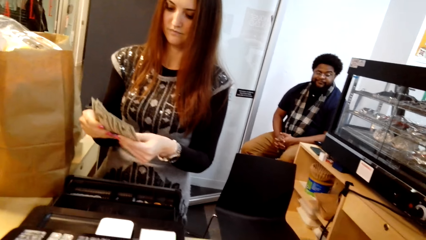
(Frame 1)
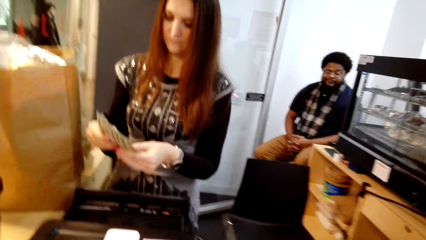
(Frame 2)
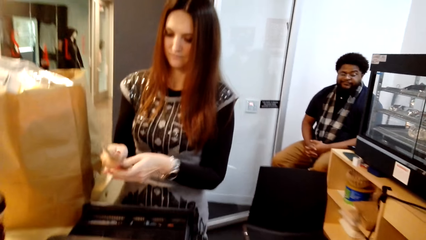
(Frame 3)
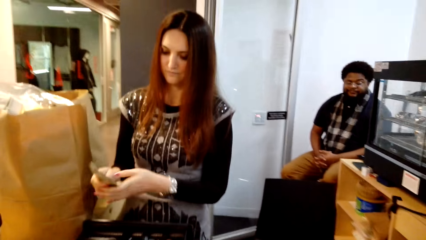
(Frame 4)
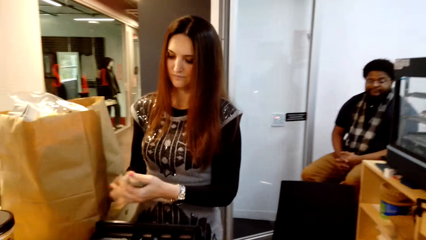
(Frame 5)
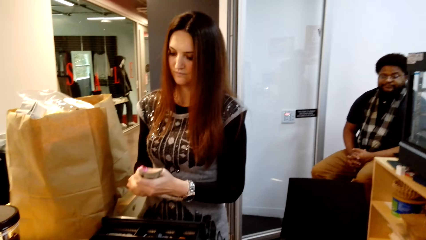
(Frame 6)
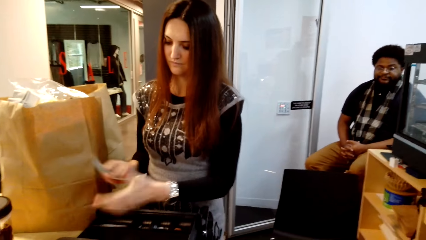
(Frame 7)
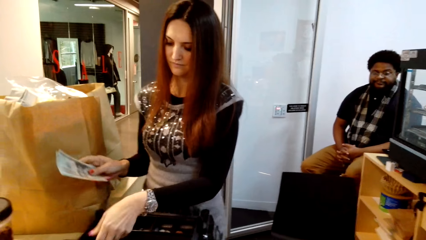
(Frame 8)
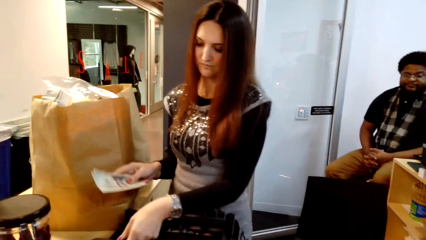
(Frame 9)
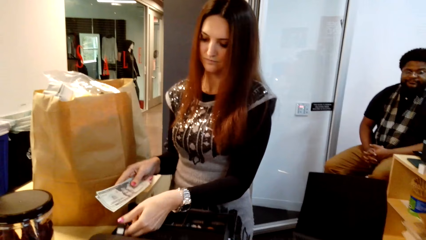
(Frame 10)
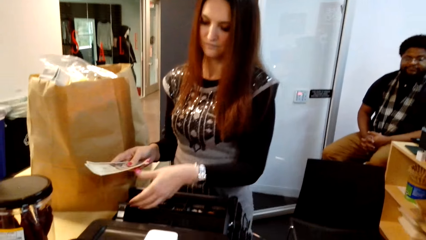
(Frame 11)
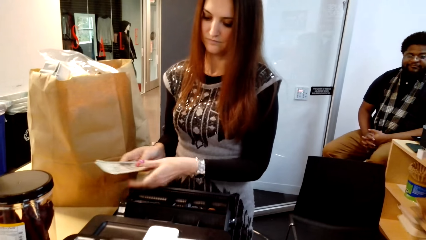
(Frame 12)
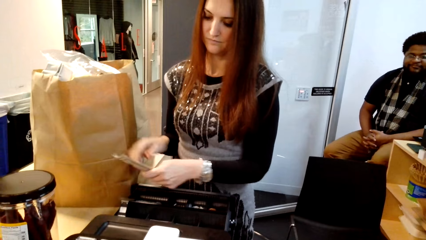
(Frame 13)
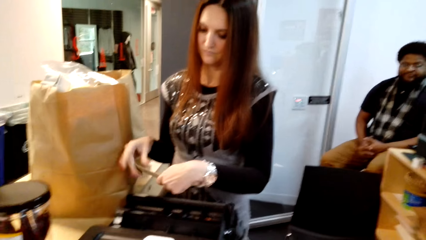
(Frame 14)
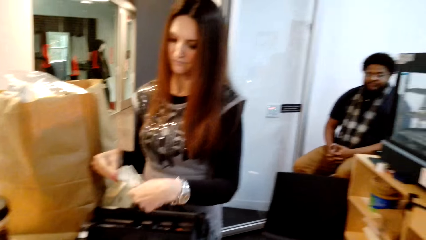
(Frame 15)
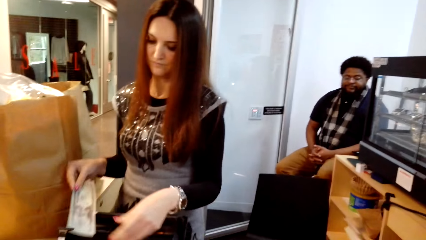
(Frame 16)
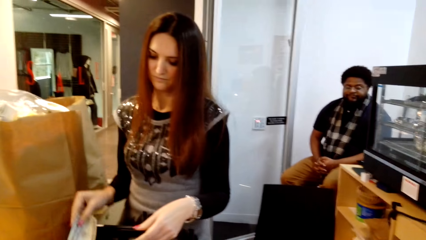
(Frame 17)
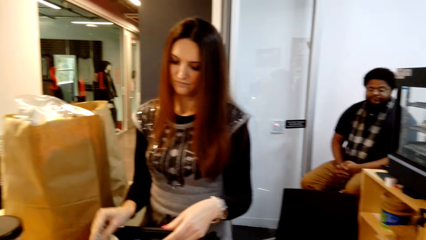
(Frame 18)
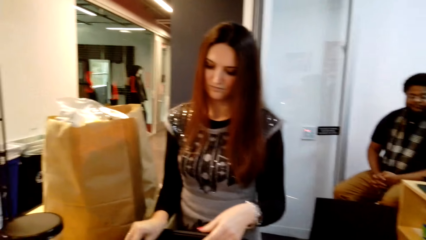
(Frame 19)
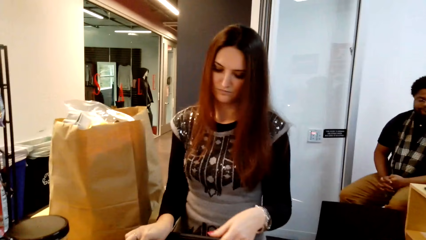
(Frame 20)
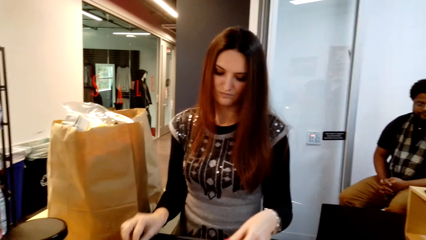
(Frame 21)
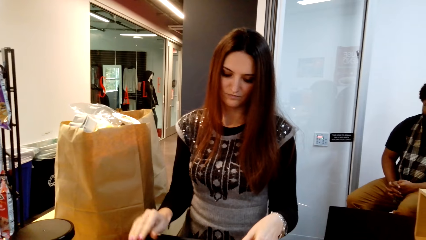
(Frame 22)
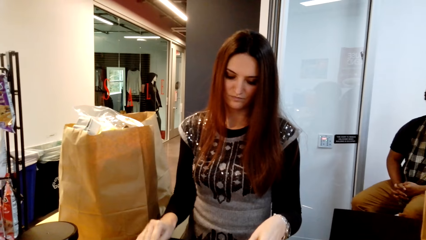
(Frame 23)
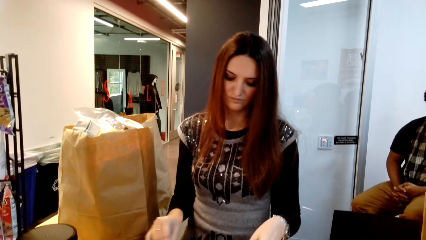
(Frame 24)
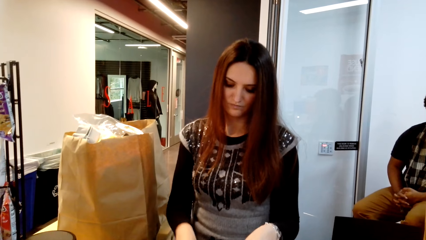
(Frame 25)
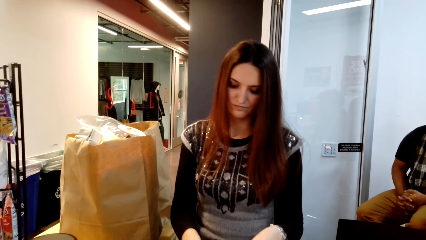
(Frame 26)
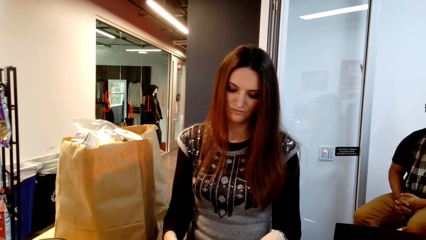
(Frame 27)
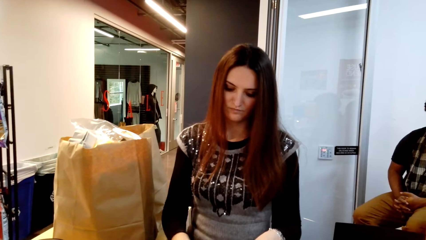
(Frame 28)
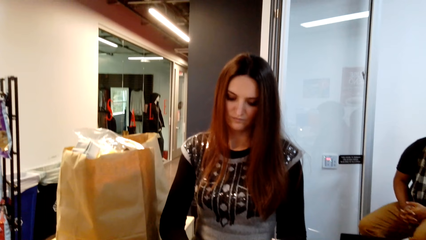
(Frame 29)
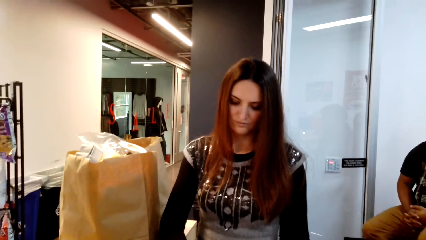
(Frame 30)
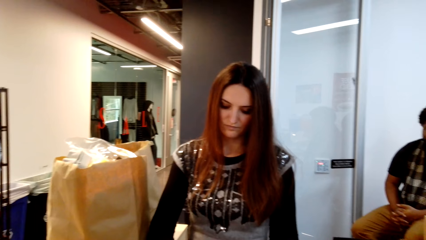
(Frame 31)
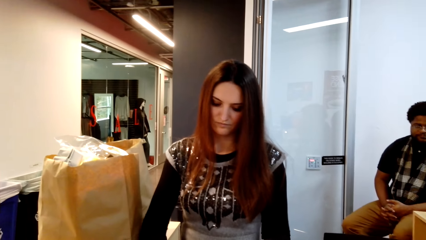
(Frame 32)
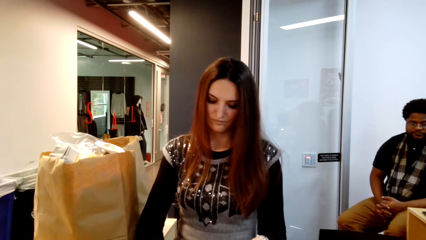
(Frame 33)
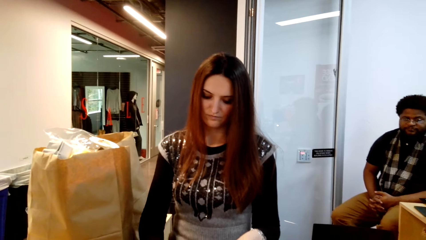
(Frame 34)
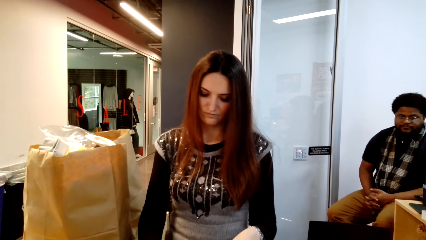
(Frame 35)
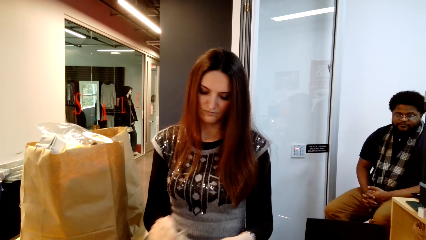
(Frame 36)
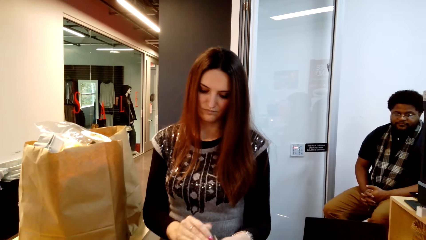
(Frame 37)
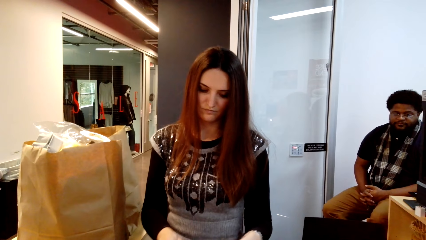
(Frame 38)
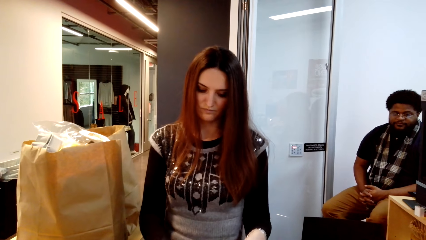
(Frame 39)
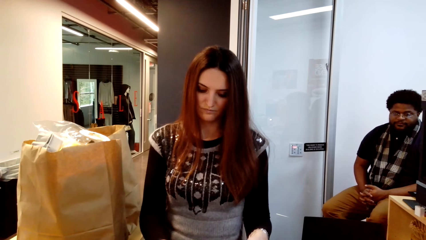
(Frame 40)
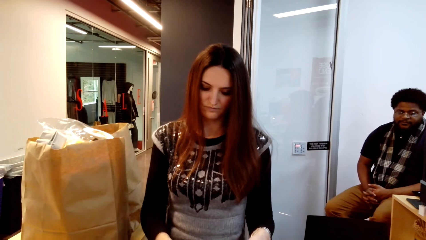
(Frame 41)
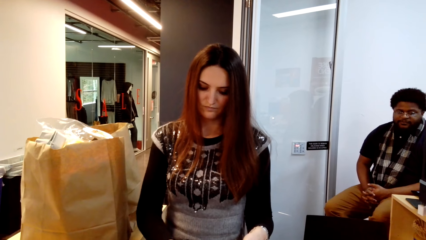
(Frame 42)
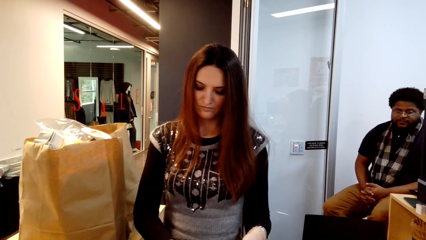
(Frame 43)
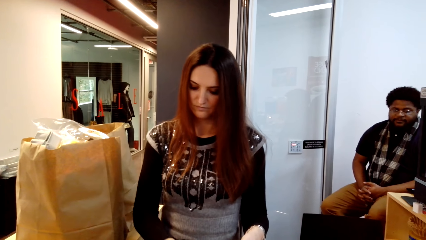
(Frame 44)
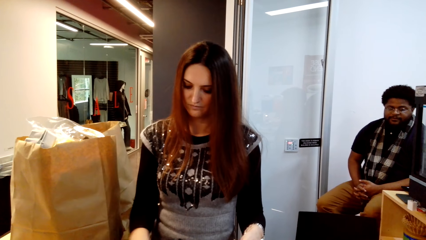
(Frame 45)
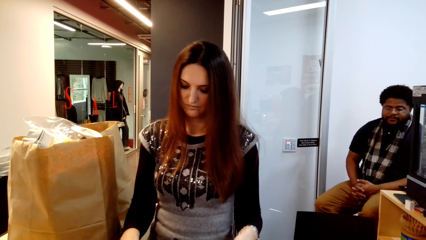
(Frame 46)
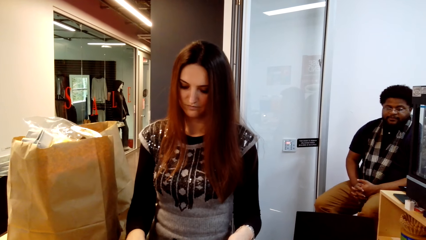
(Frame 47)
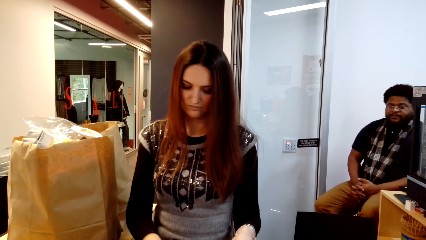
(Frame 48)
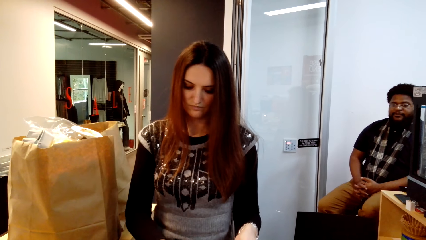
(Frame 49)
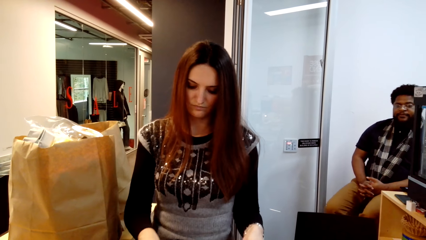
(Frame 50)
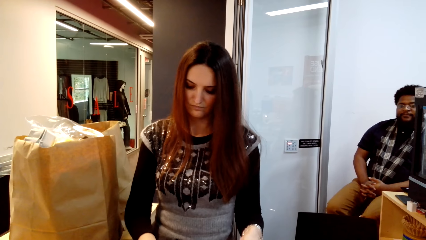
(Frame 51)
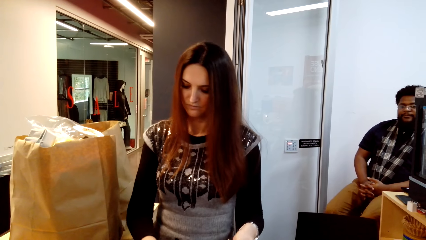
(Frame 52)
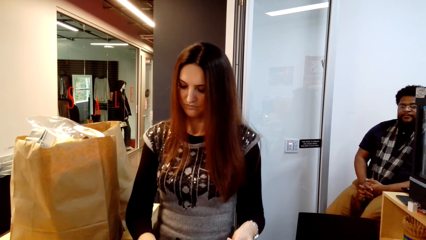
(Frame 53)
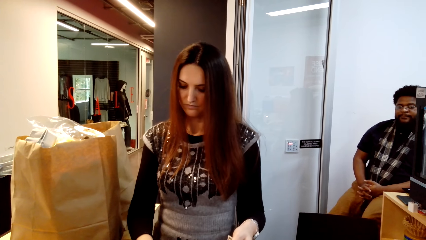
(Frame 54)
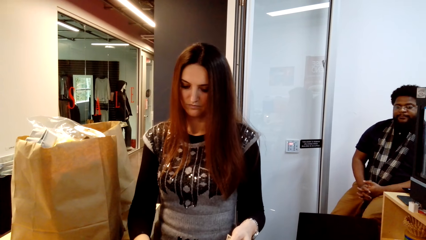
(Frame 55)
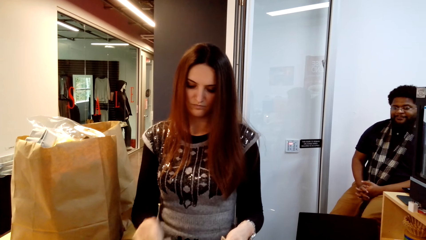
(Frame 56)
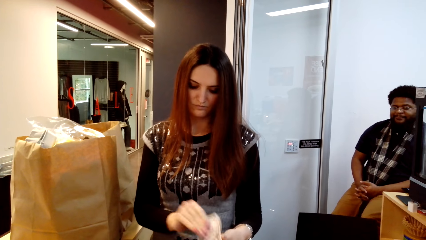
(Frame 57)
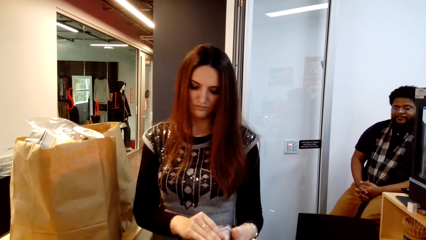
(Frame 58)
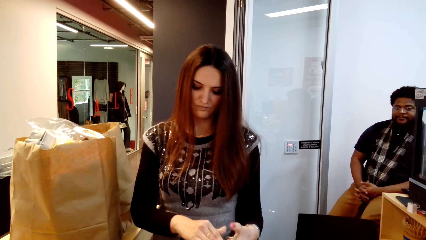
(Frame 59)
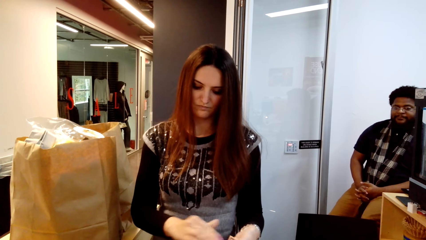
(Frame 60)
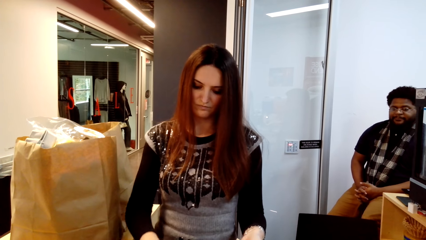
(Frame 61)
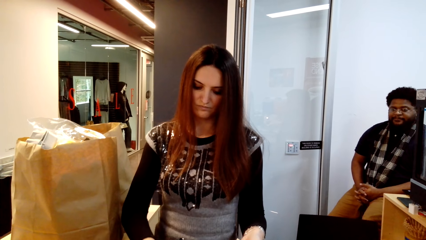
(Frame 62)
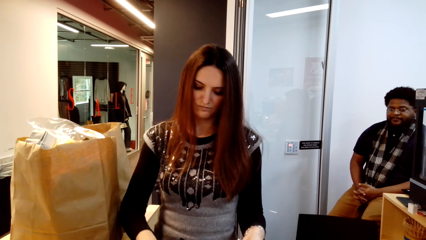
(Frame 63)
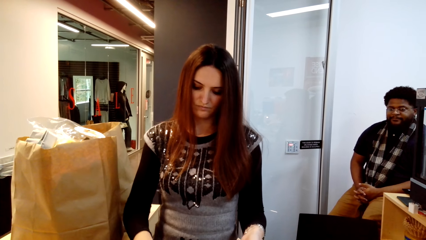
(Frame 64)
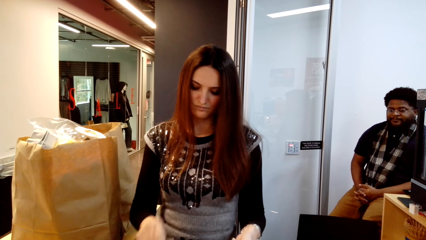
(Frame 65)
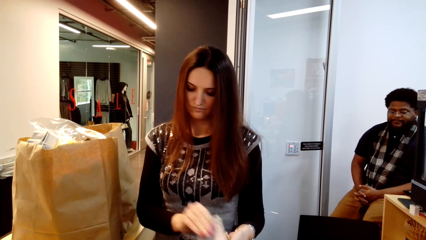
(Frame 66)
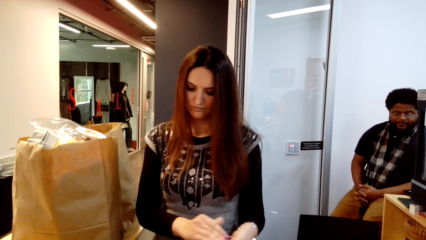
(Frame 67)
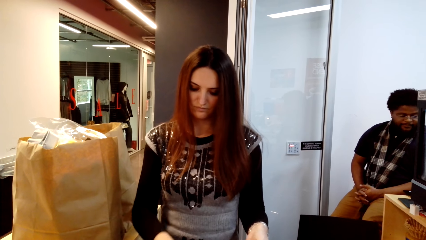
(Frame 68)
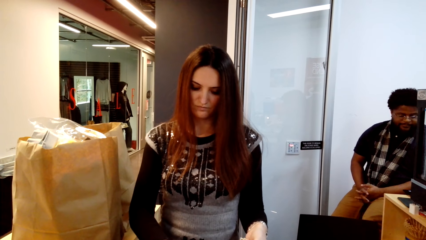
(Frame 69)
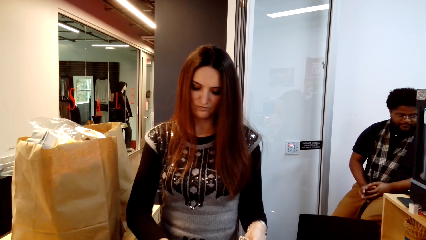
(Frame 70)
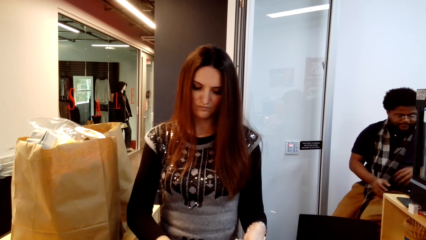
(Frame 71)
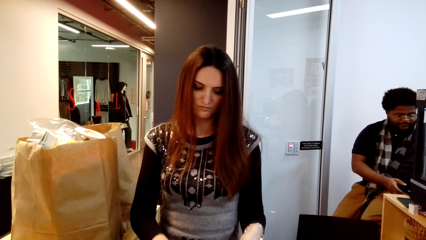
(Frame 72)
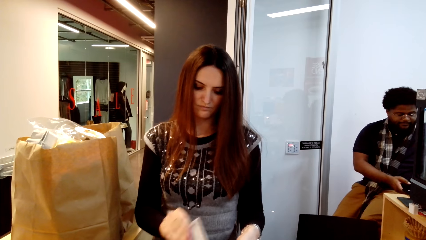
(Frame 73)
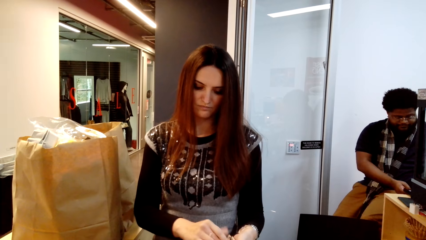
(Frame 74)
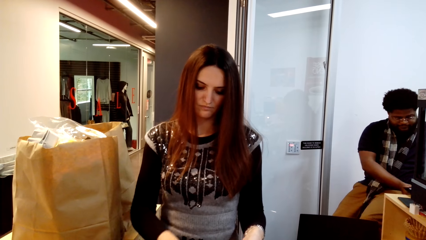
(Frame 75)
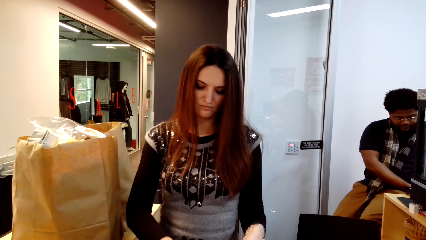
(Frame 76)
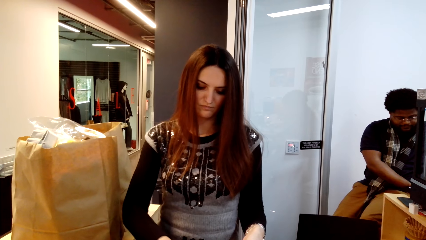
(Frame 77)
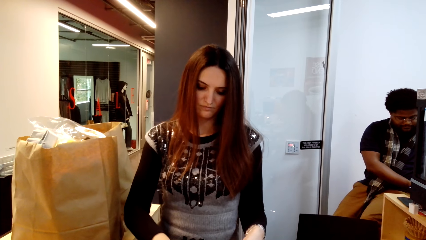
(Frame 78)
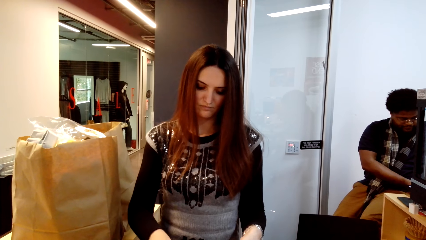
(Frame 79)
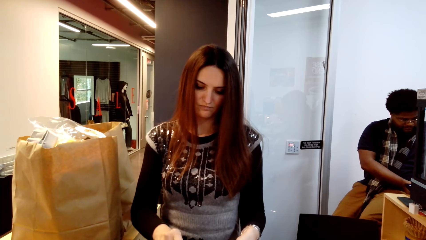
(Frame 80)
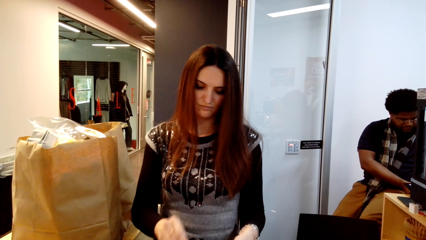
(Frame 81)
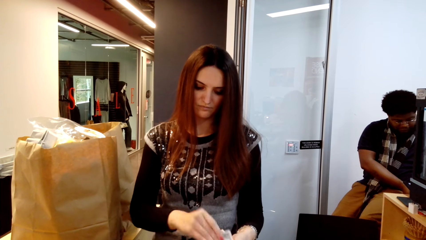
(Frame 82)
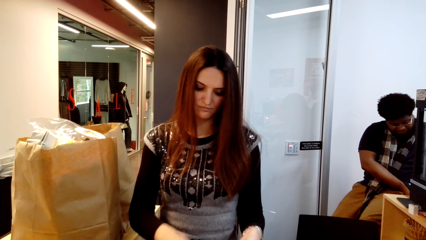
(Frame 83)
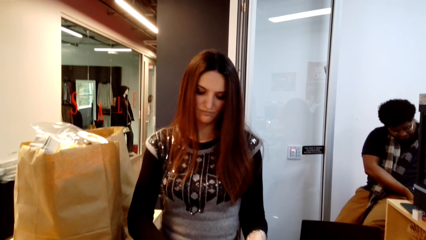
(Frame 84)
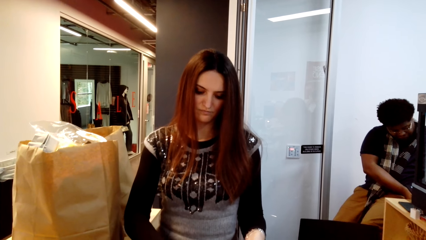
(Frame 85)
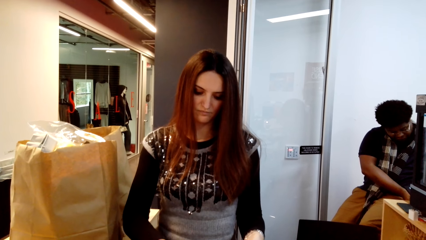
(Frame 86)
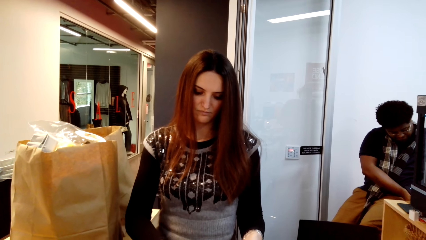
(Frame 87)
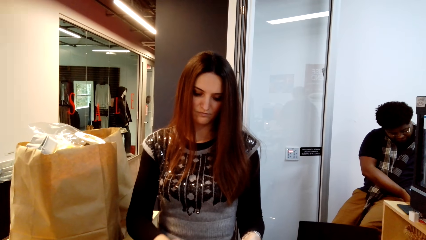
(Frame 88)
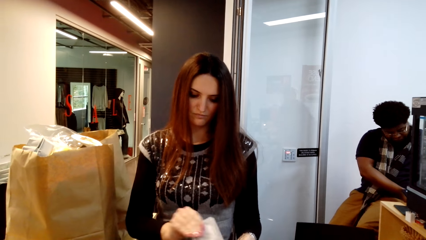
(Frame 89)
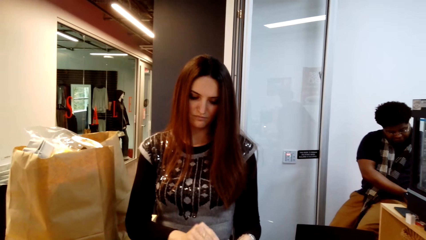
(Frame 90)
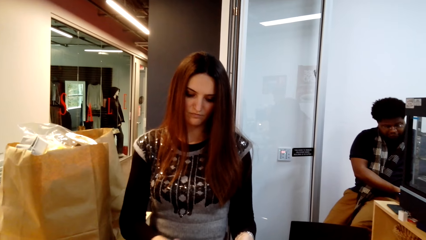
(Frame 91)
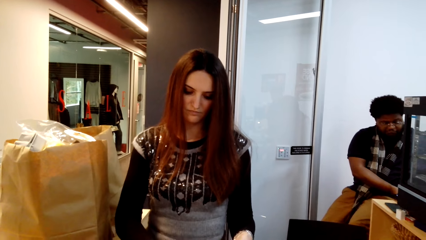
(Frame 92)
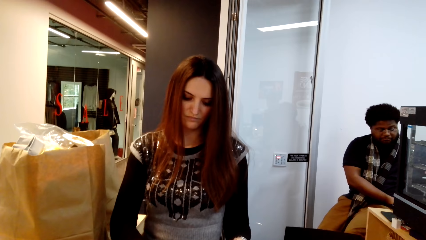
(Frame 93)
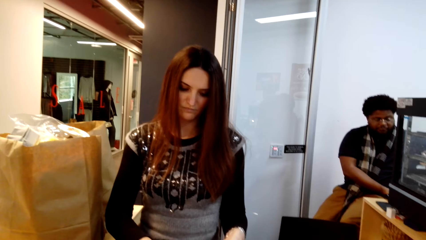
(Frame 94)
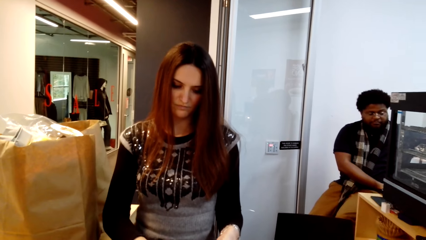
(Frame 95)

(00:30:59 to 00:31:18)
A woman puts the money in the drawer. The woman picks money from the drawer.
